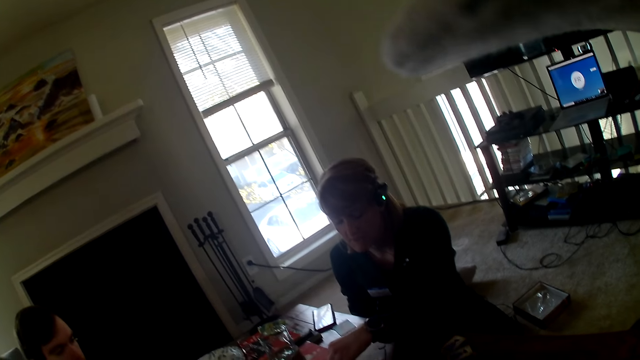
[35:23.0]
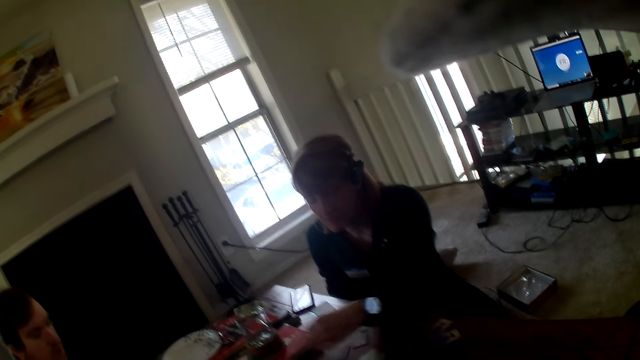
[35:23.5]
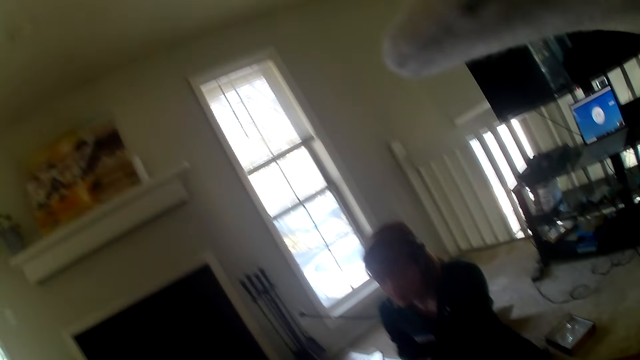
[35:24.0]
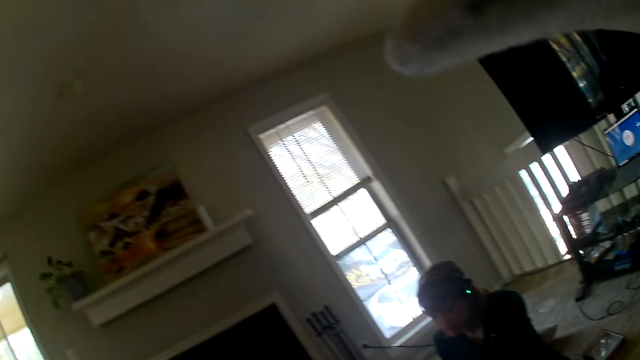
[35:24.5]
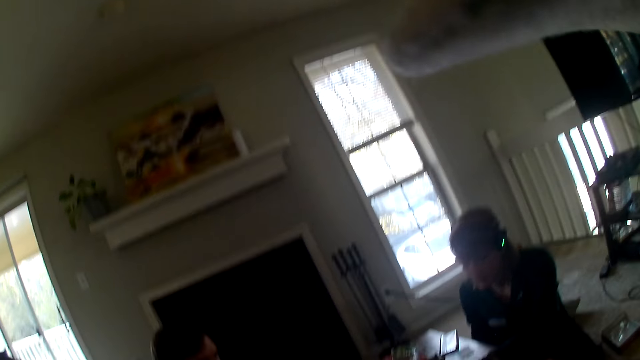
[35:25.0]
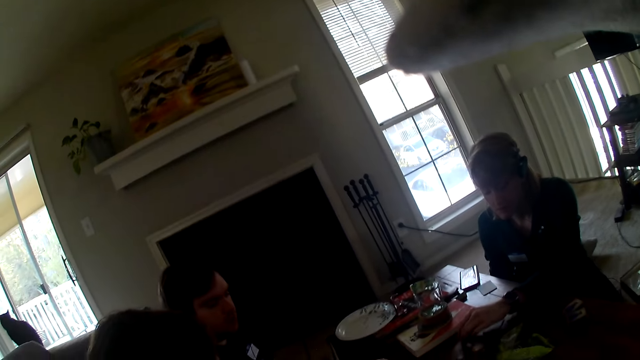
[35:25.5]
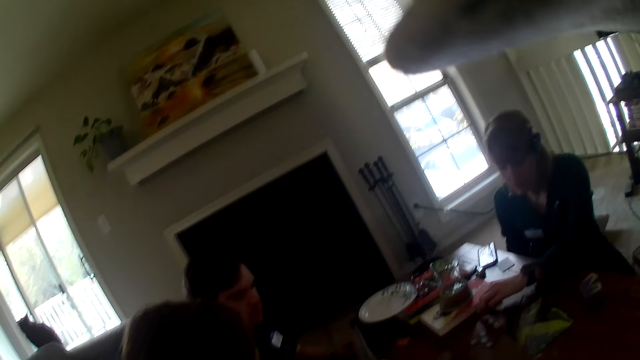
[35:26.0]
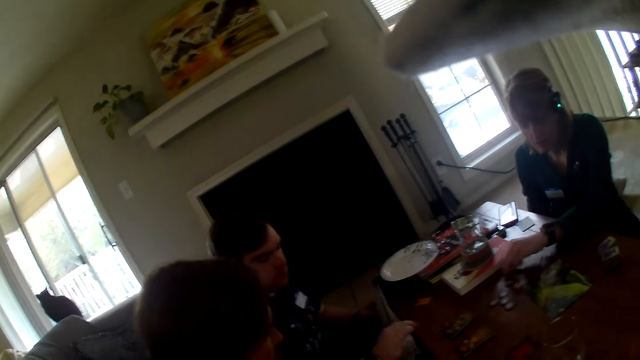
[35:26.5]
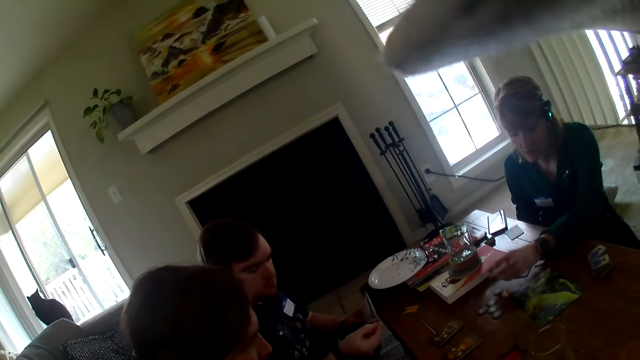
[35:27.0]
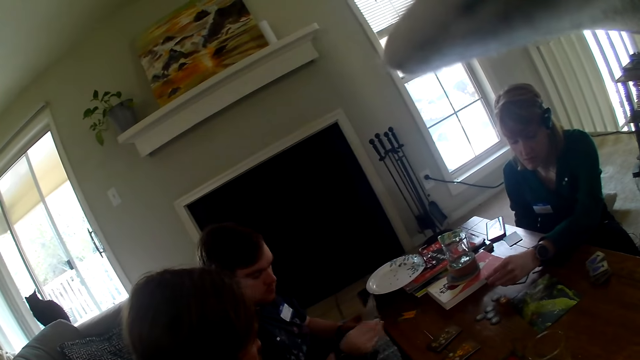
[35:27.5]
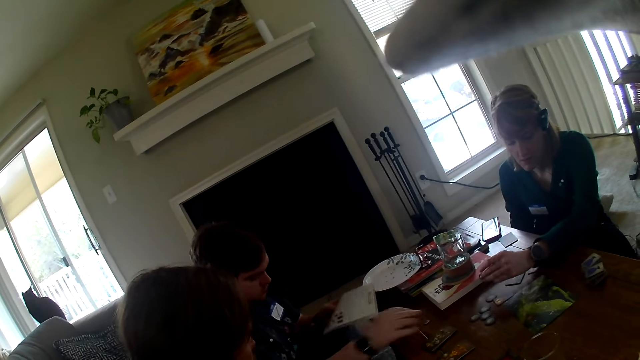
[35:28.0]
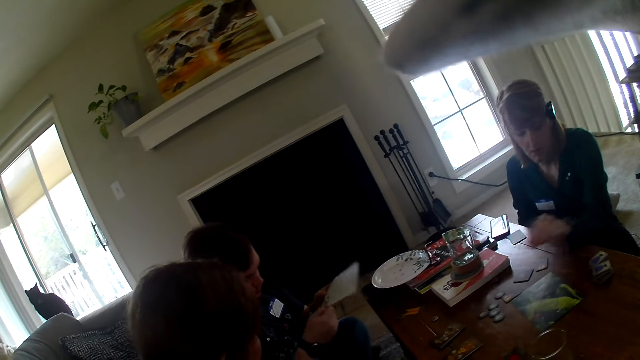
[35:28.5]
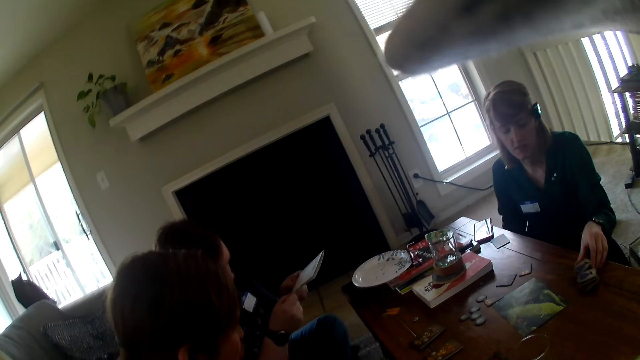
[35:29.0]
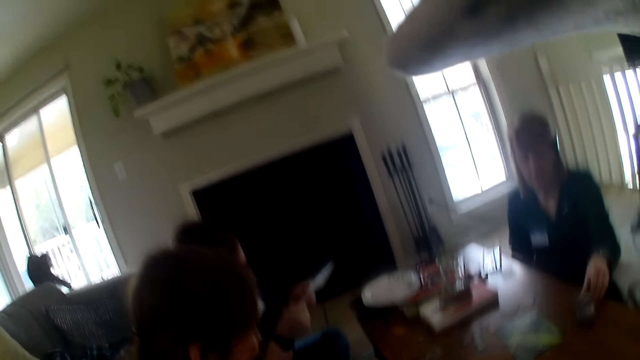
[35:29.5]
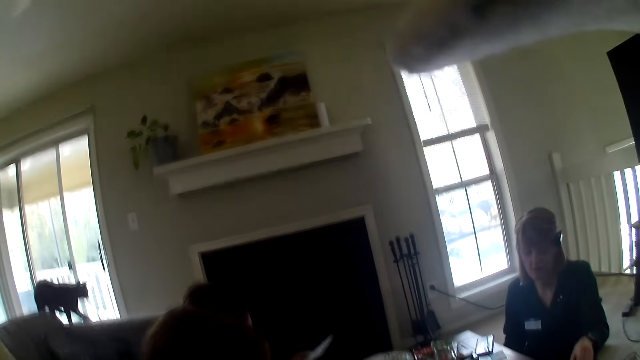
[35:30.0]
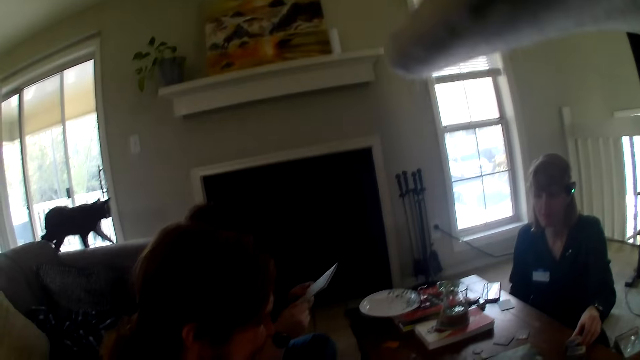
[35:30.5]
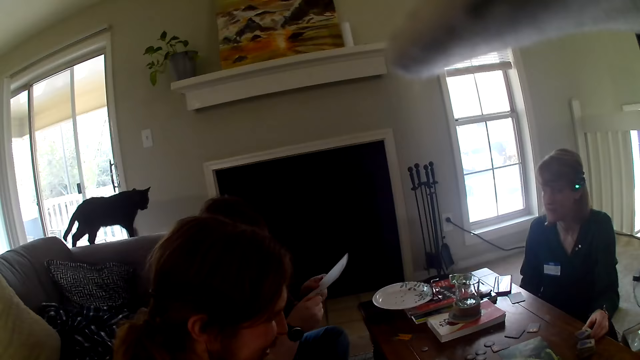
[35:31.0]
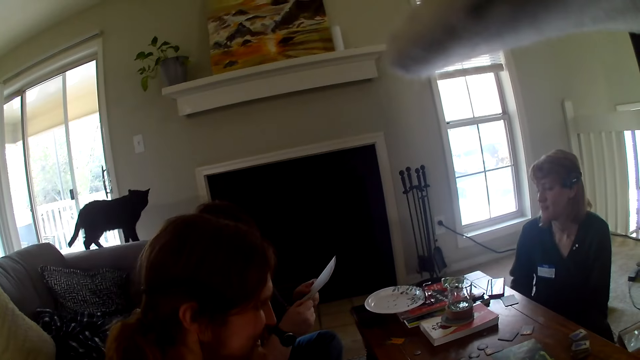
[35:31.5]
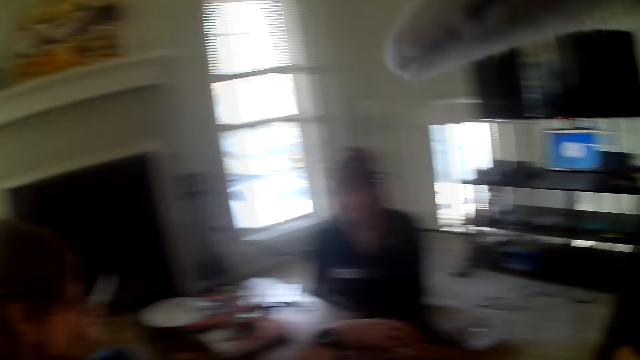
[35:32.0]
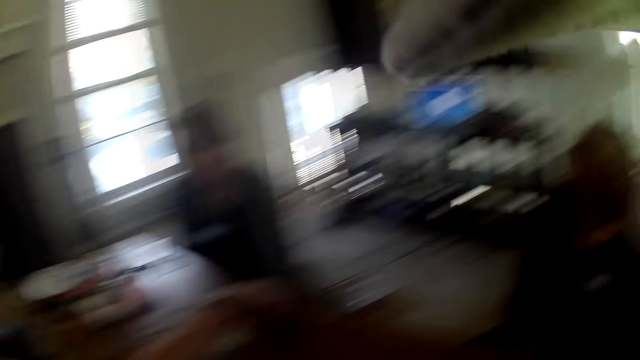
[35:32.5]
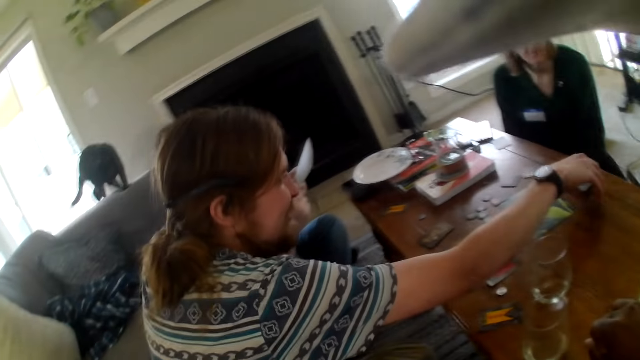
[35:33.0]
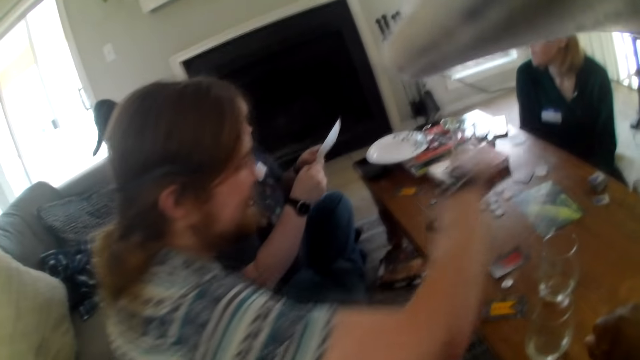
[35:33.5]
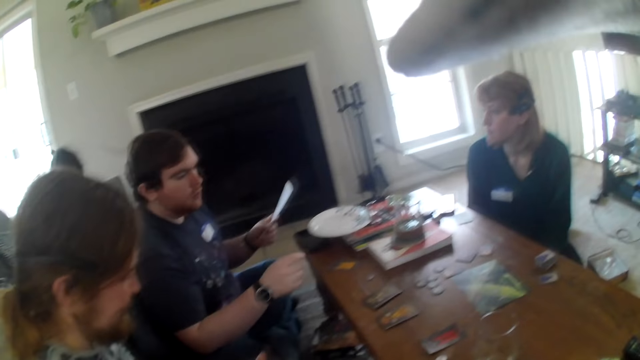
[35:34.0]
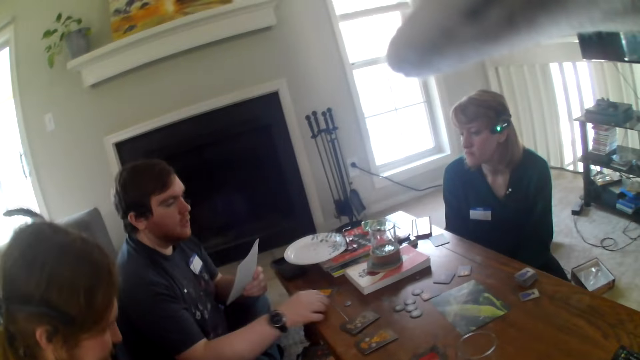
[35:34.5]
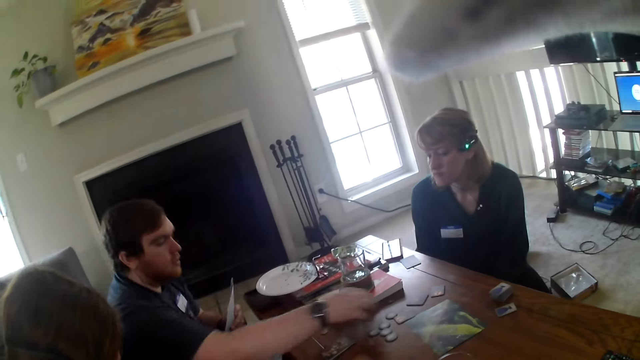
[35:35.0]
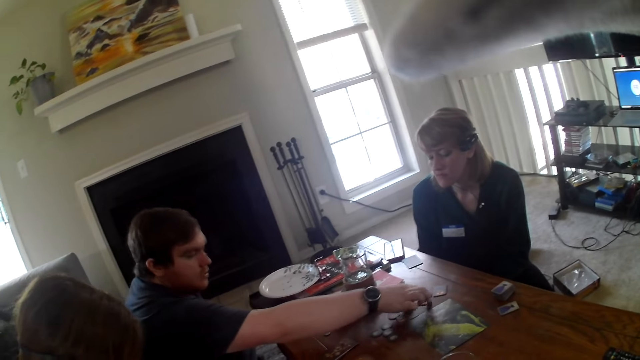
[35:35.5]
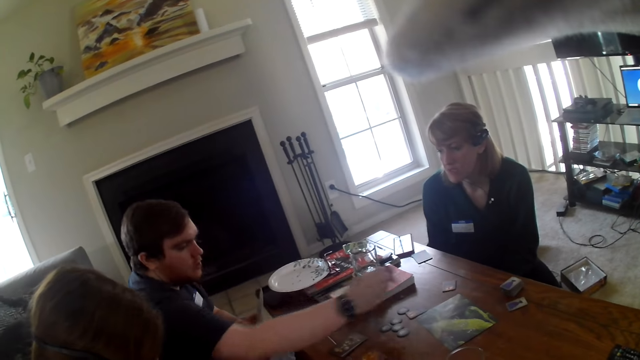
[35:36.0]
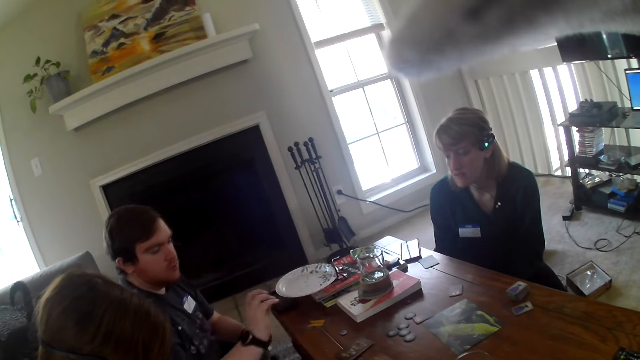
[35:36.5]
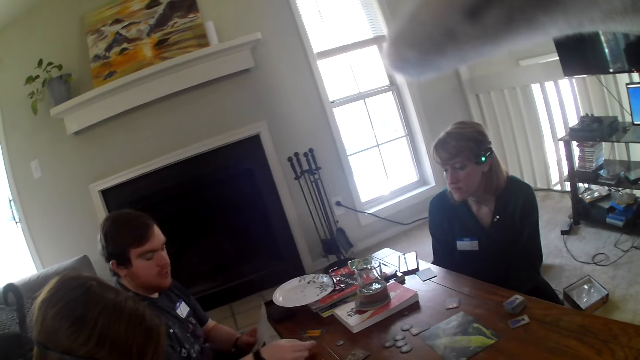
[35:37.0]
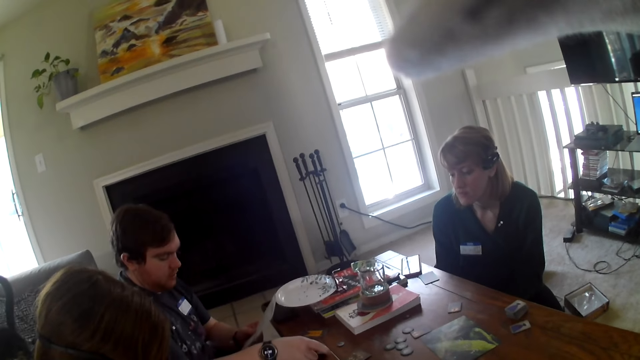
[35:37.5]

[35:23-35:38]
A man picks the card from the table. A woman looks at the card. The woman picks the cards from the table. Another man picks a card from the table. A person touches the cards on the table. The first man picks a card from the table.

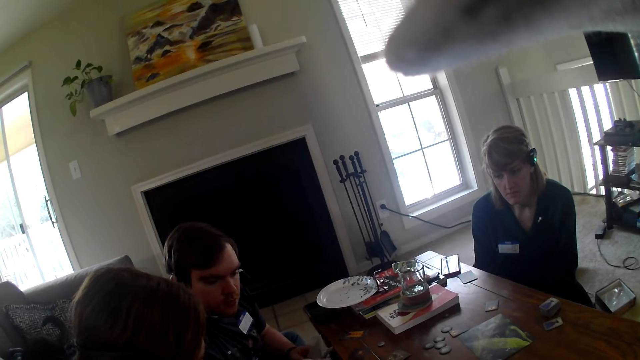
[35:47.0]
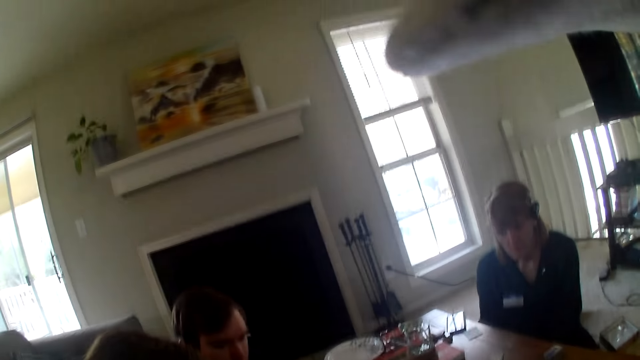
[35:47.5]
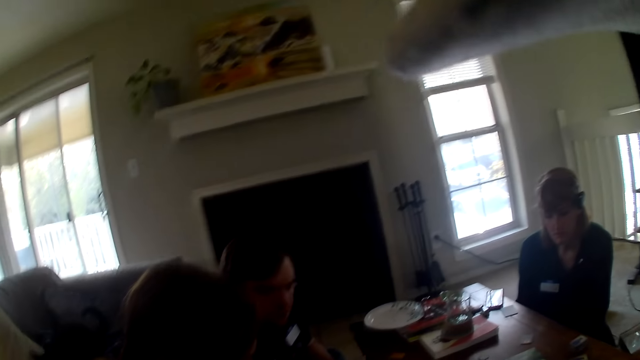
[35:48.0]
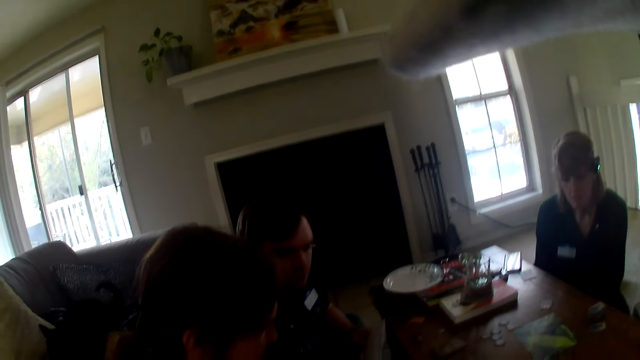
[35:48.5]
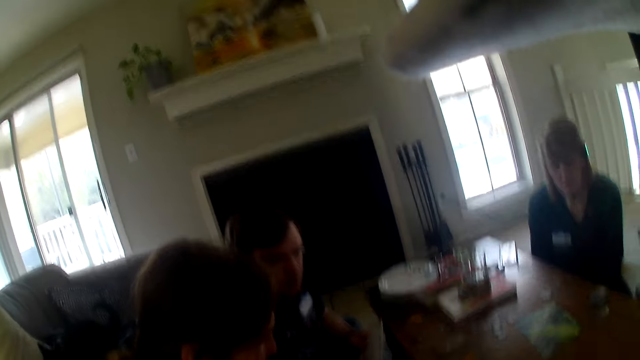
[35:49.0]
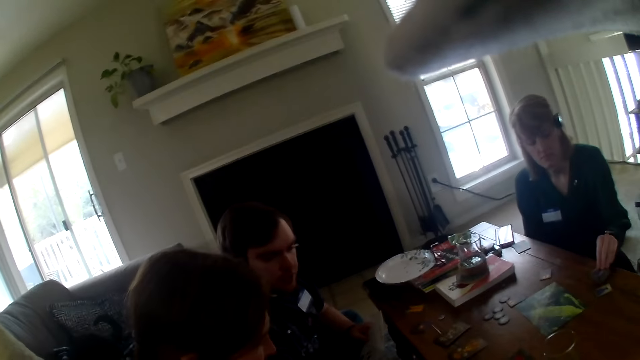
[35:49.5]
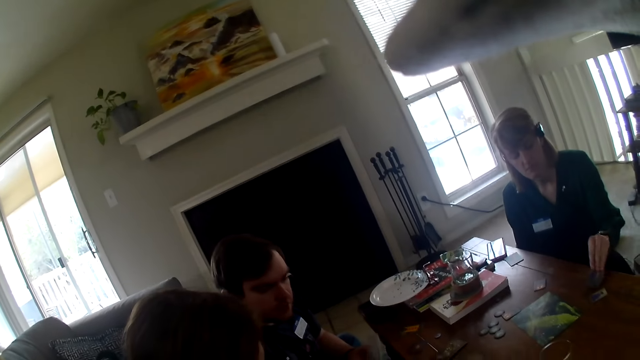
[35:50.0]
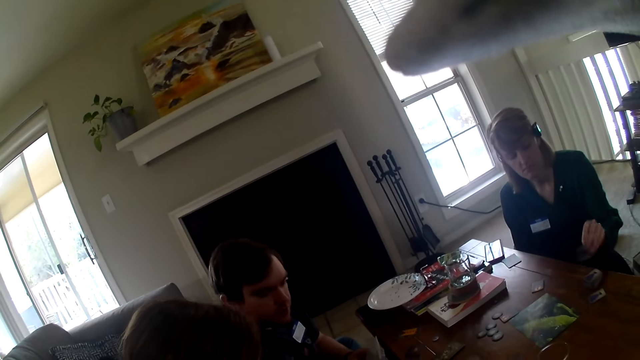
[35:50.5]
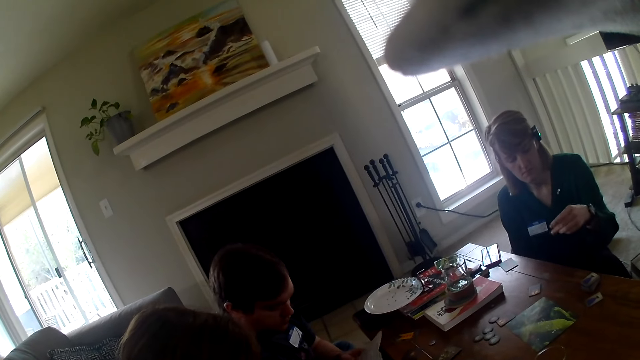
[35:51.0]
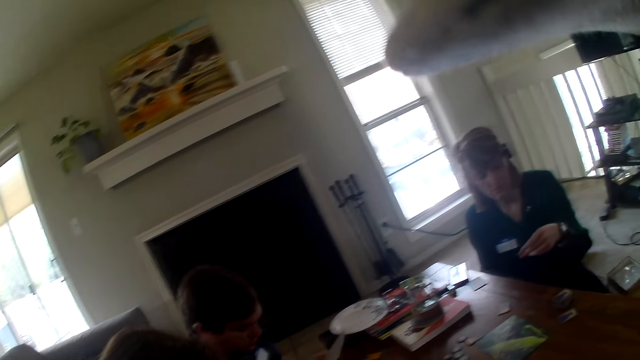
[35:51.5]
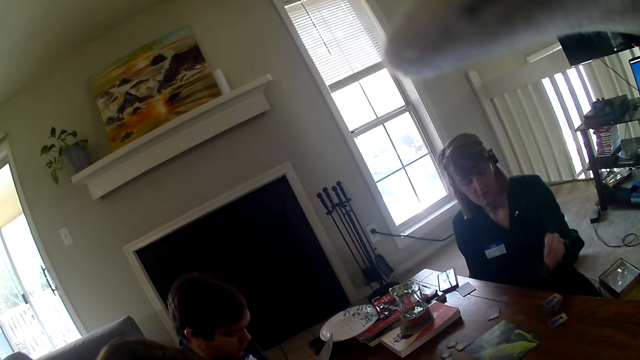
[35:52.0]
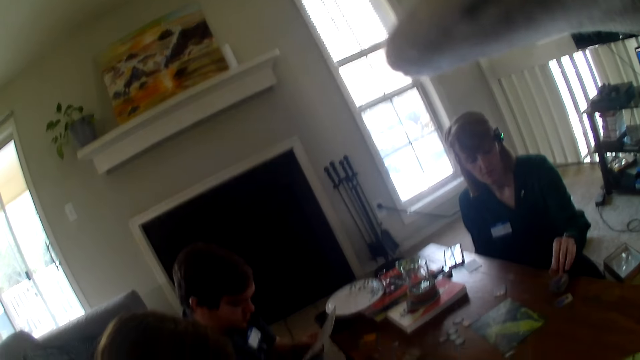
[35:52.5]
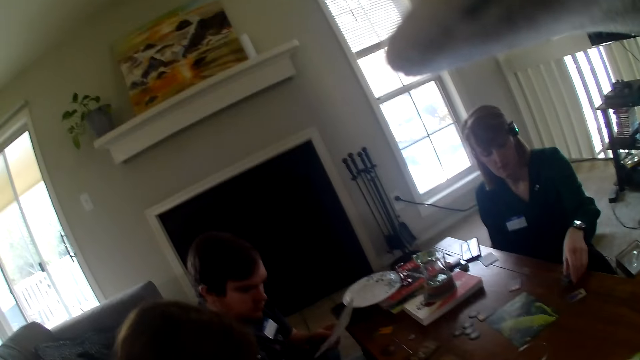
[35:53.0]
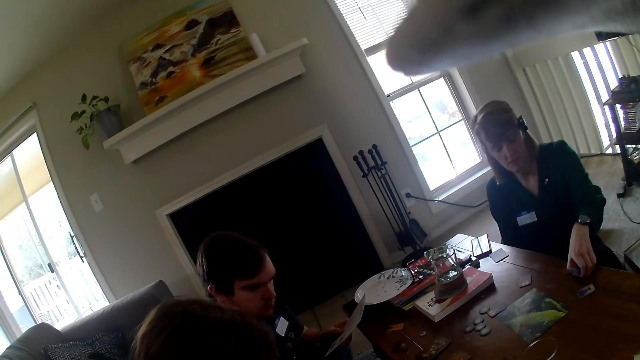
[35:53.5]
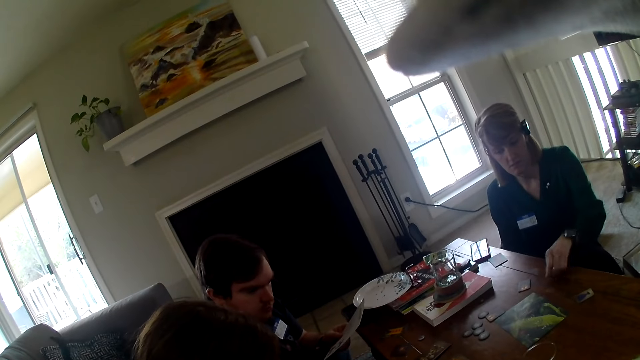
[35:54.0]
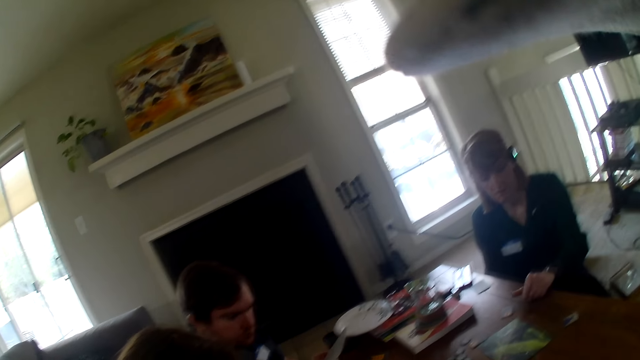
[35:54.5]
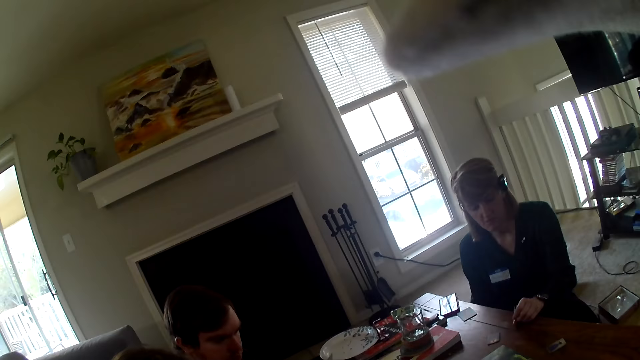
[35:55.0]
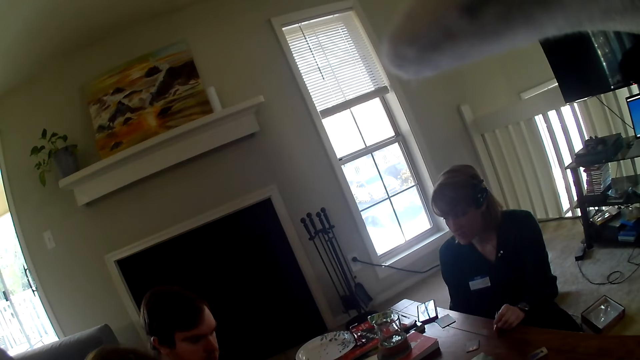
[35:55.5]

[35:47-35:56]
A woman picks a card from the table. The woman looks at the card, places the card on the table, and picks the cards from the table. The woman puts the cards on the table.
